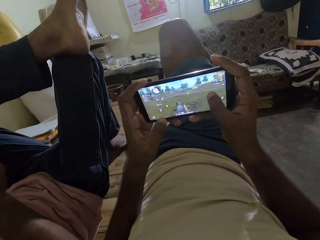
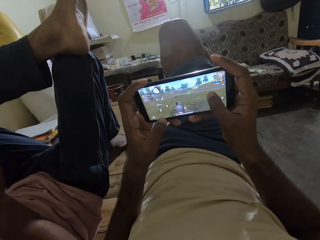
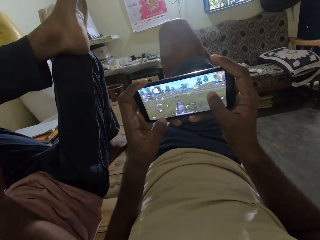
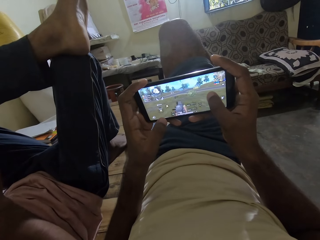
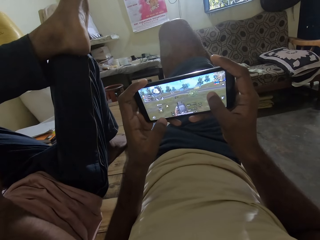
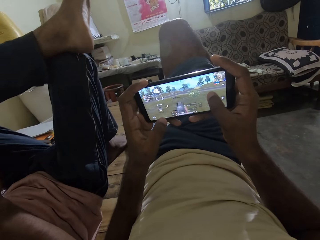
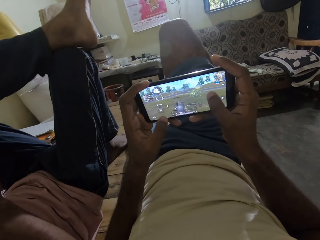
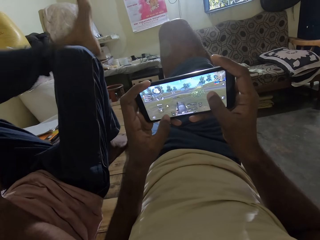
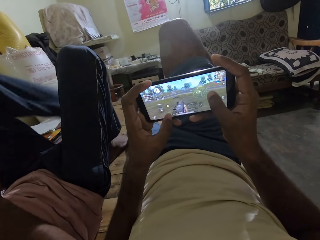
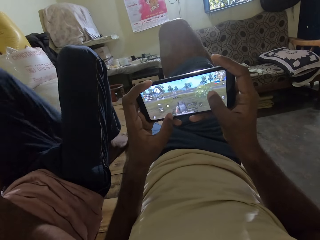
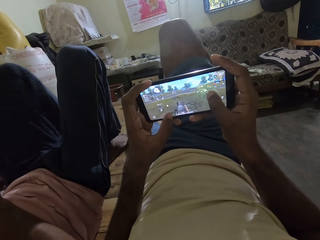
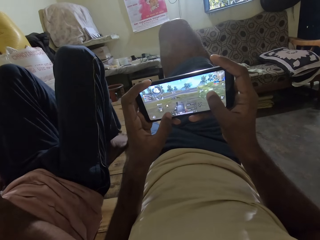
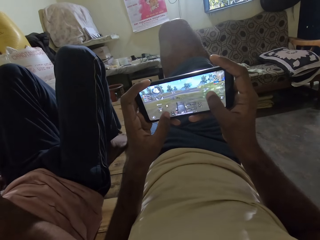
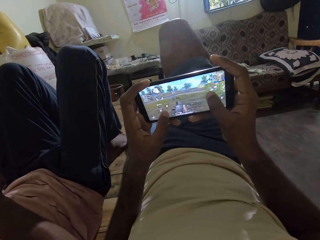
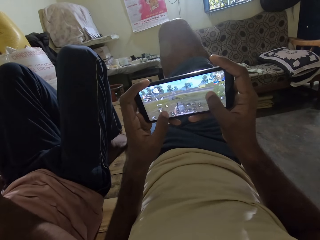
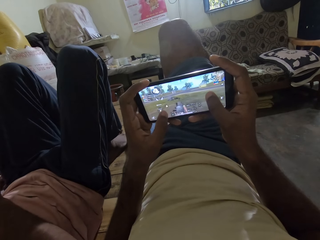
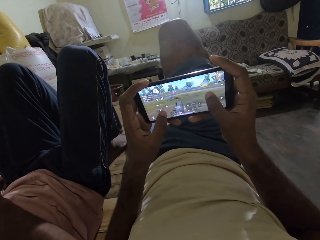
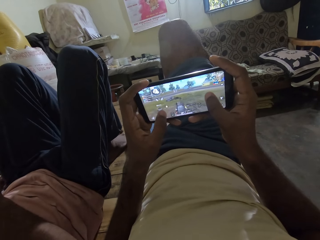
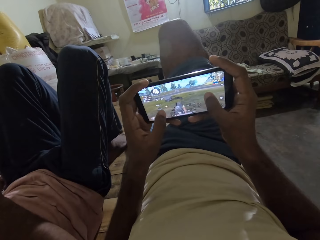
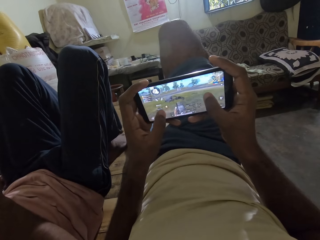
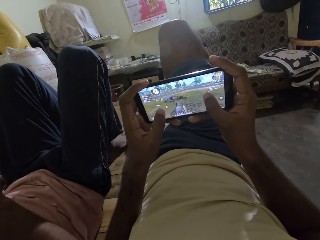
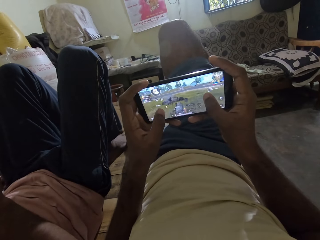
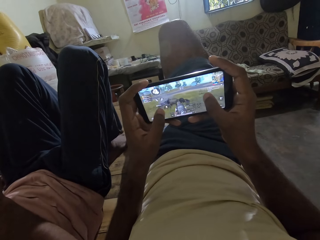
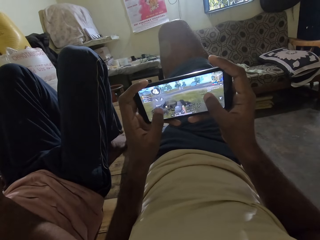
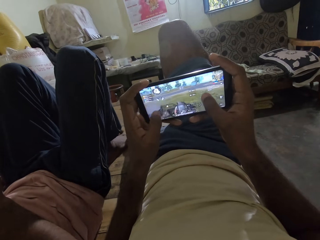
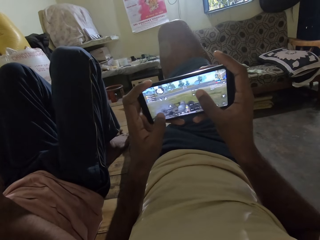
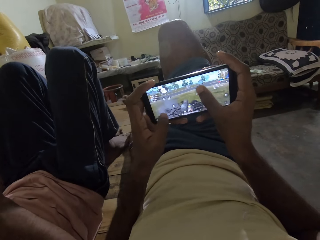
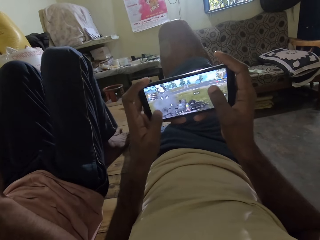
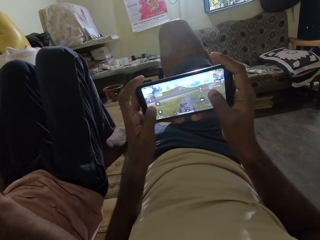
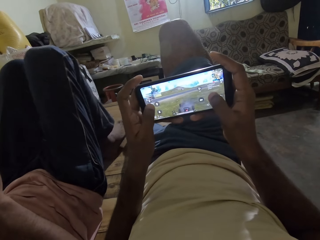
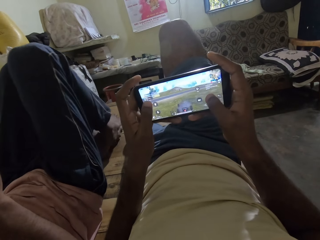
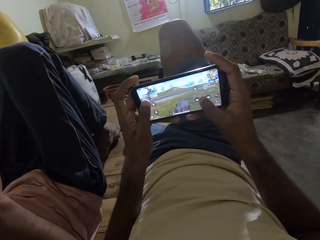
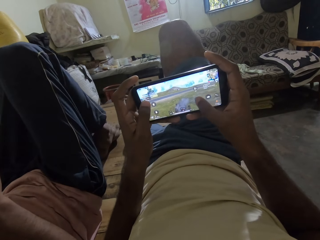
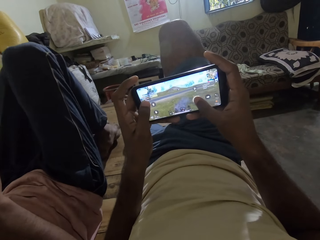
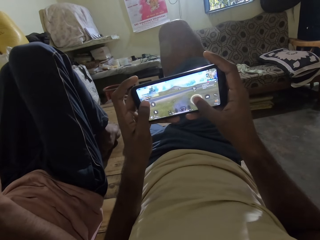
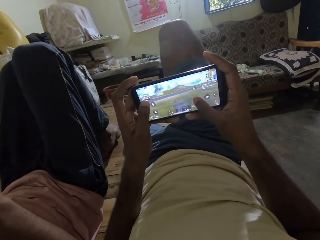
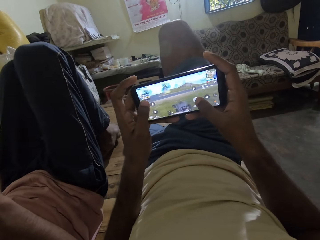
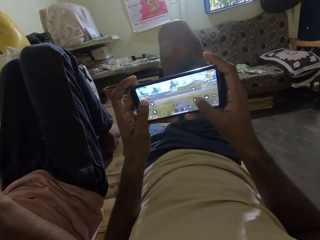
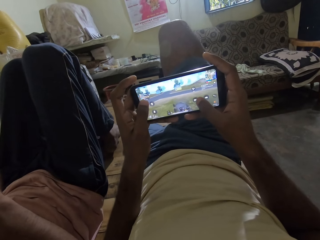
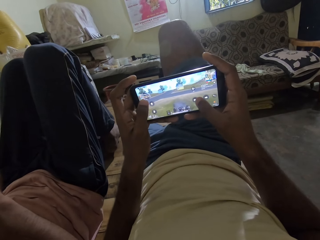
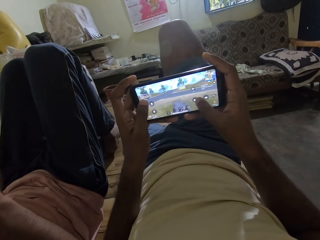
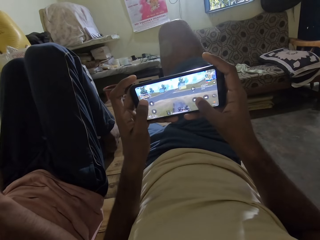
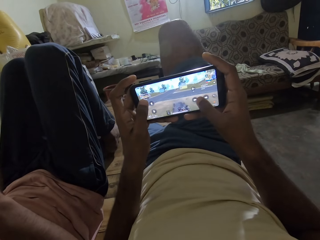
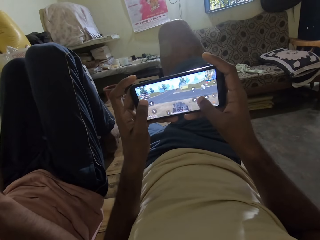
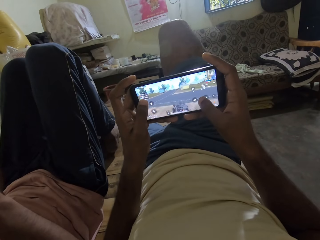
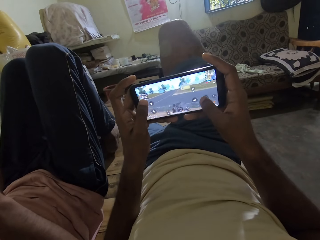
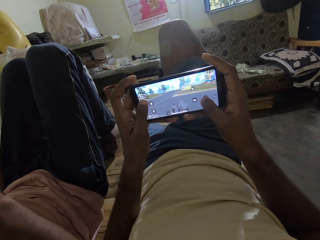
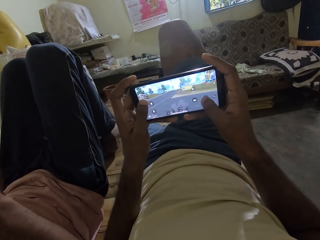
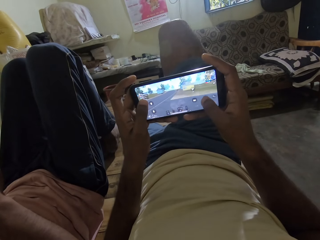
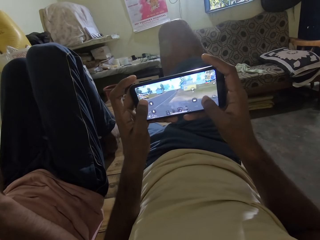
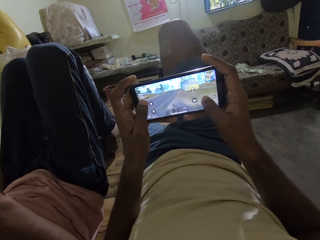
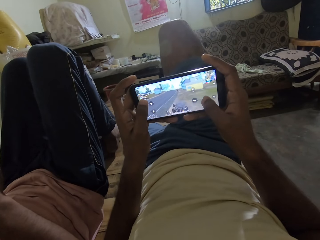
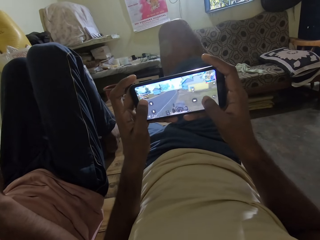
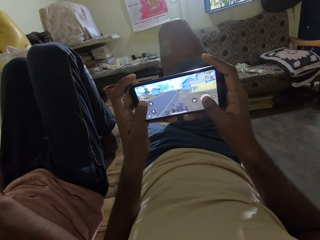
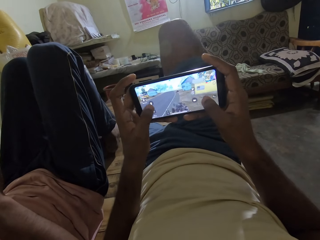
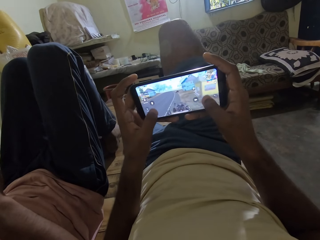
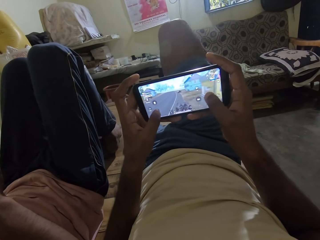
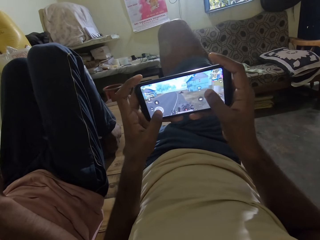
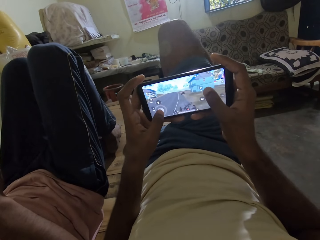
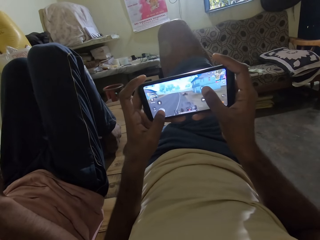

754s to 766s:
A person drops the left leg from the right leg knee. The person puts the right leg foot on top of the left leg foot.

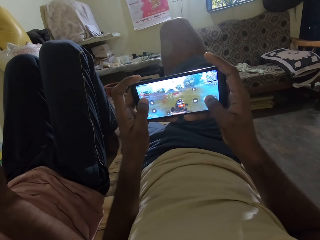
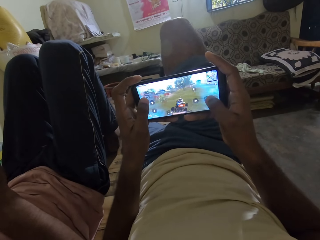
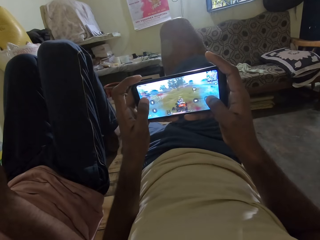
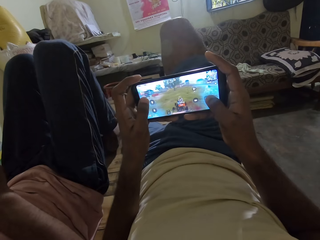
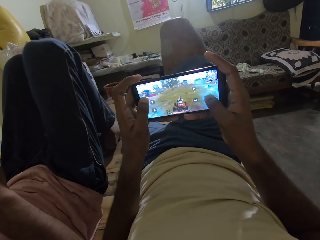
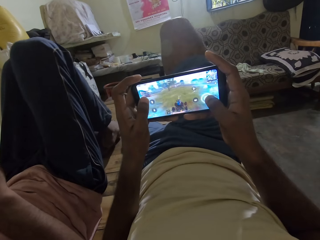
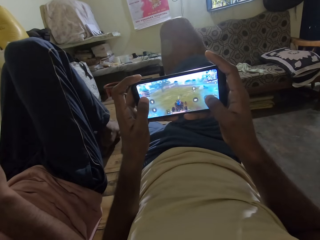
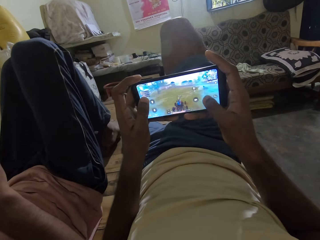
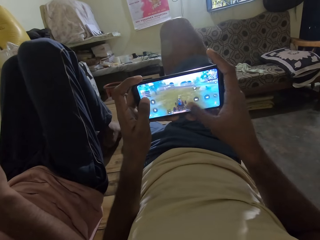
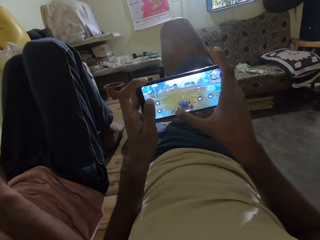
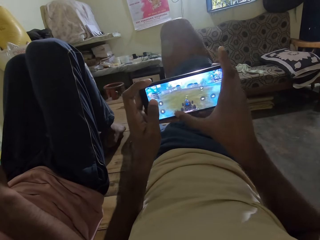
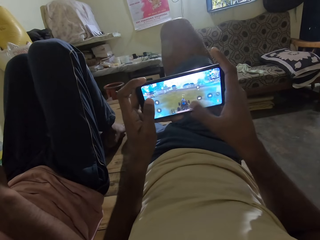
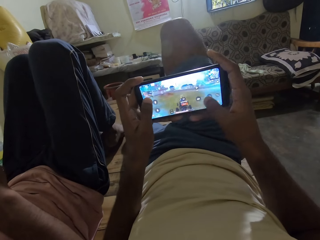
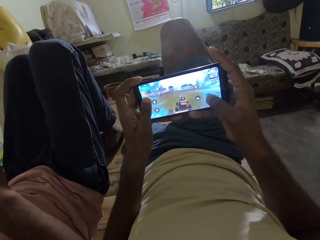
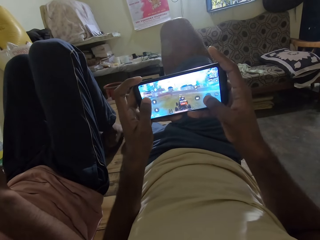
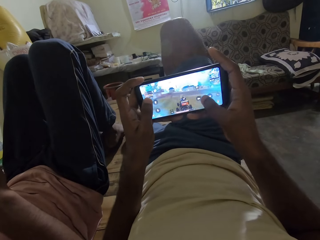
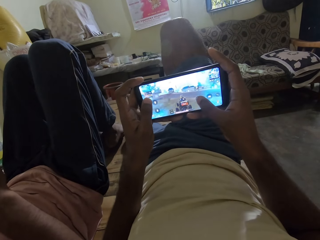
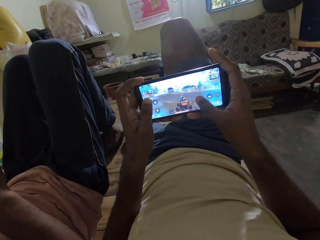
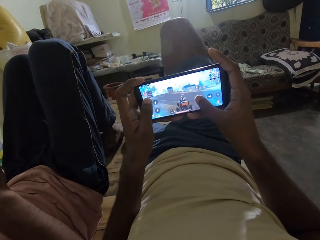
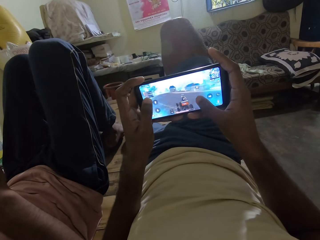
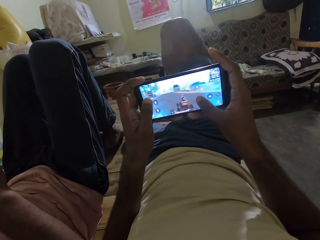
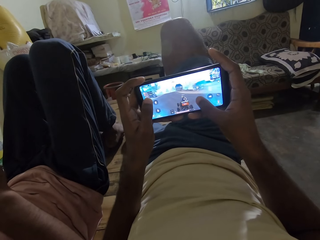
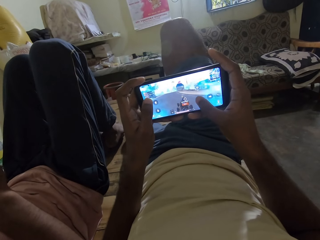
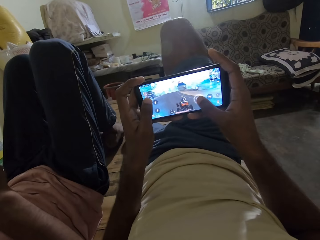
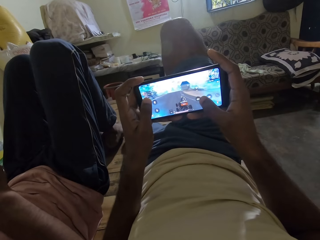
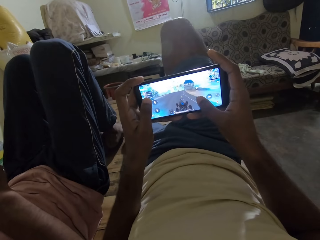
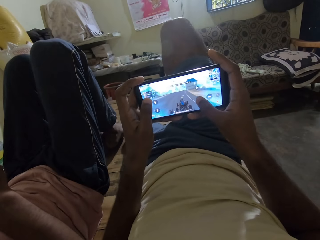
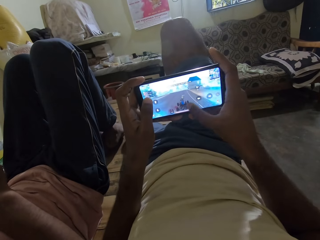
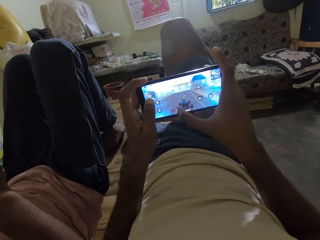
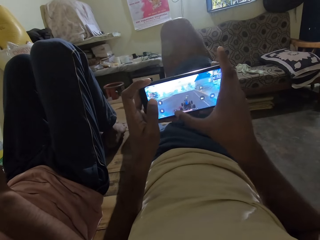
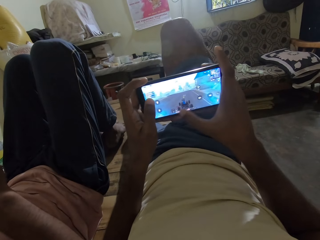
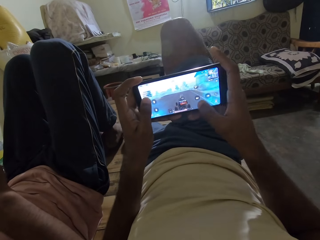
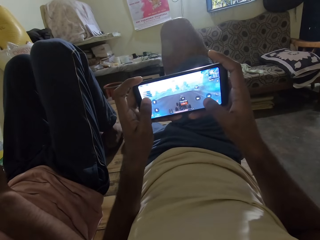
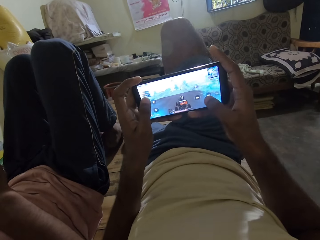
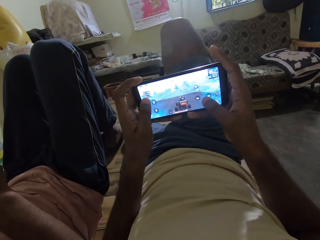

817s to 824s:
A person adjusts the right leg foot on top of the left leg foot.

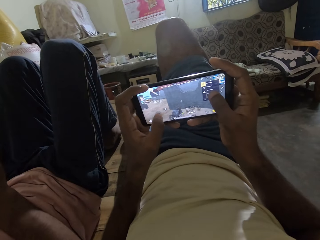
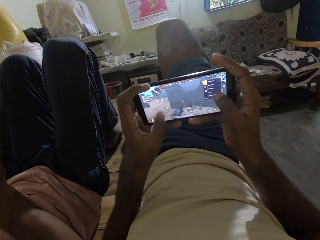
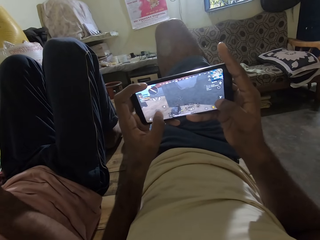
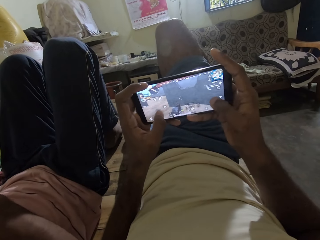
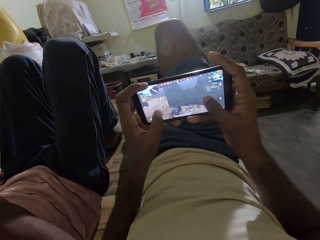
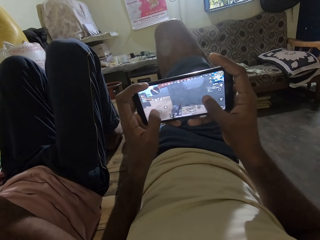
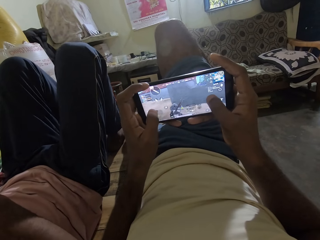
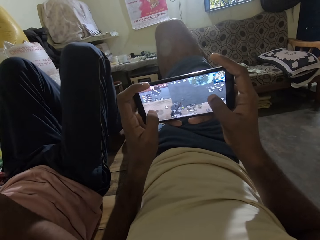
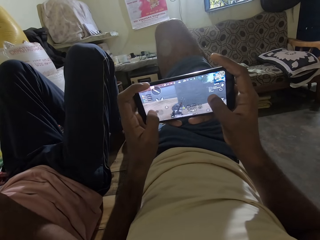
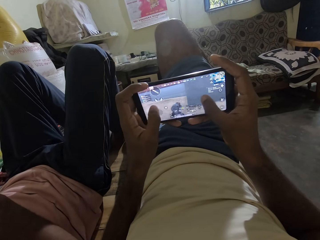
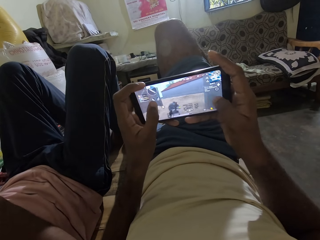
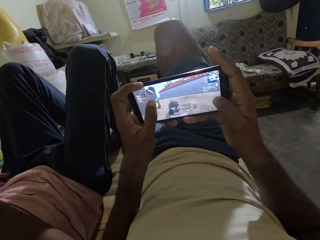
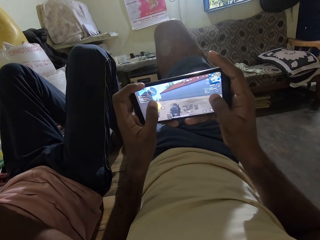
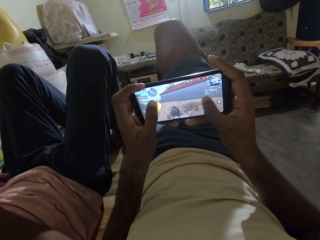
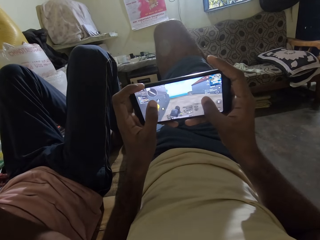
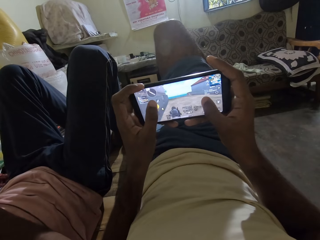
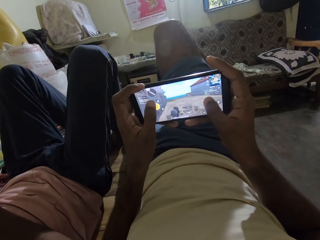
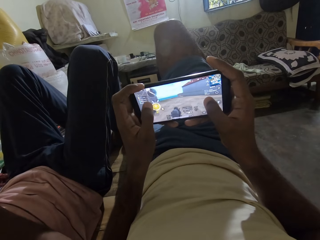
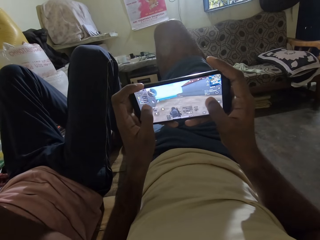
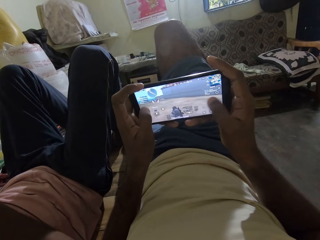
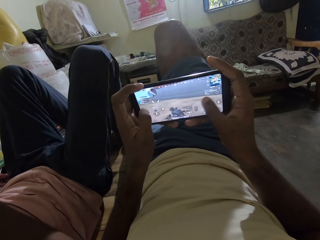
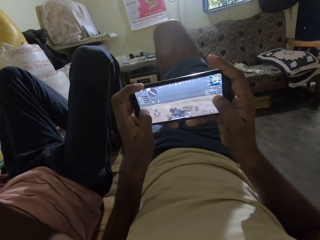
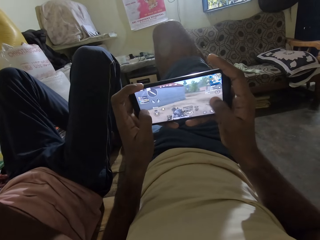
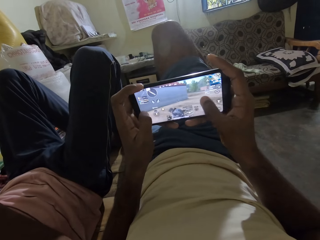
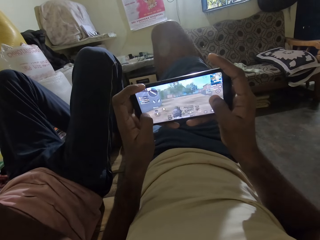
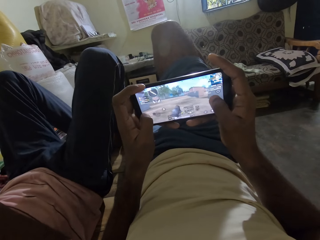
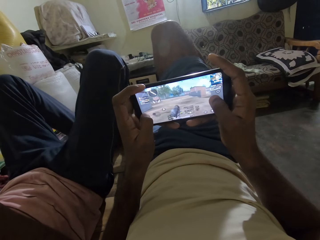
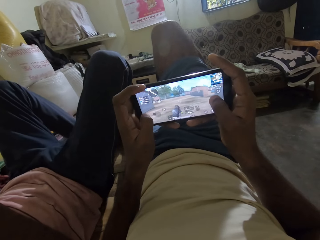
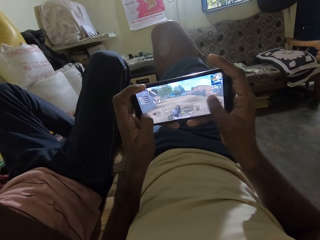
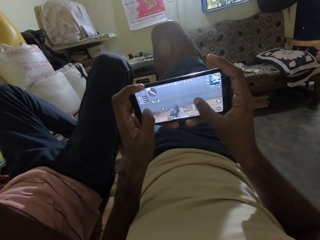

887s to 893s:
A person removes the right leg foot from the top of the left leg foot. The person stretches the legs on the pallet.
